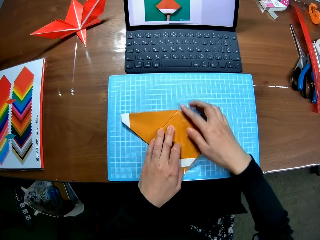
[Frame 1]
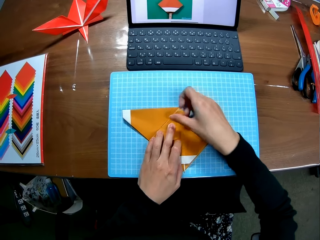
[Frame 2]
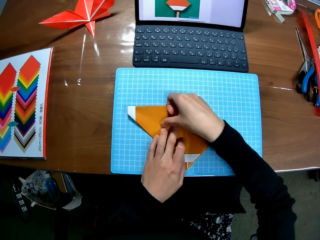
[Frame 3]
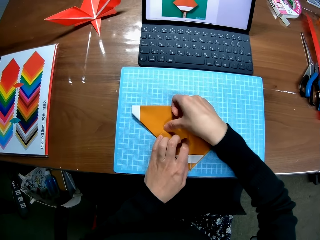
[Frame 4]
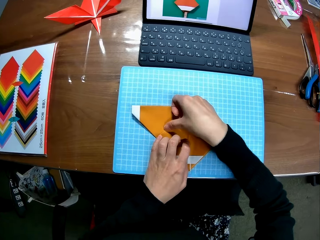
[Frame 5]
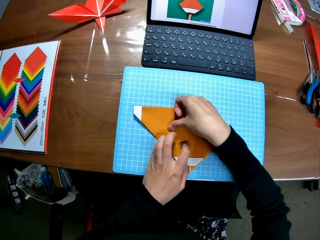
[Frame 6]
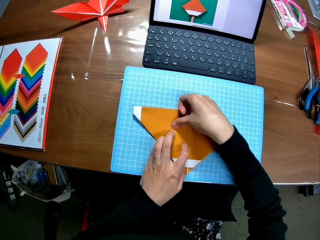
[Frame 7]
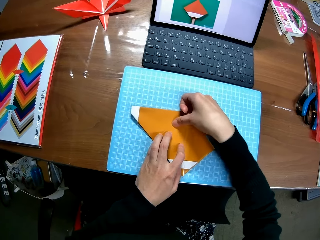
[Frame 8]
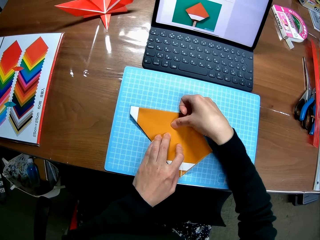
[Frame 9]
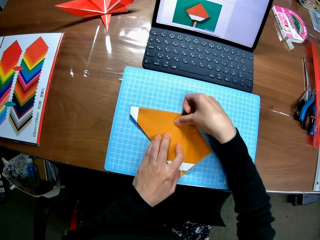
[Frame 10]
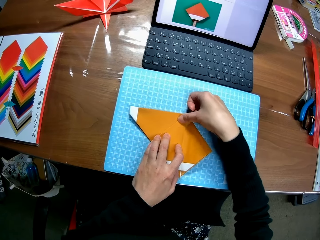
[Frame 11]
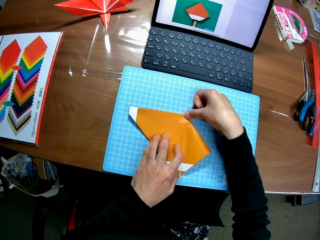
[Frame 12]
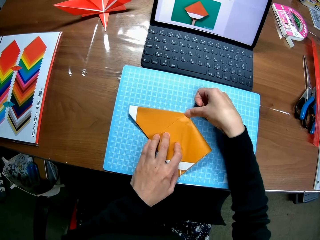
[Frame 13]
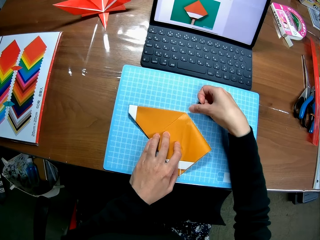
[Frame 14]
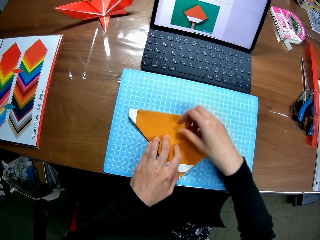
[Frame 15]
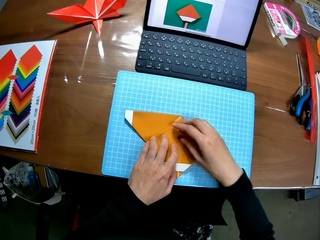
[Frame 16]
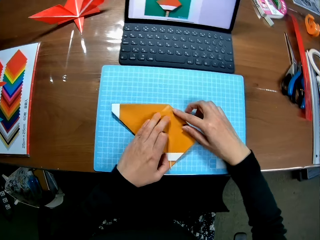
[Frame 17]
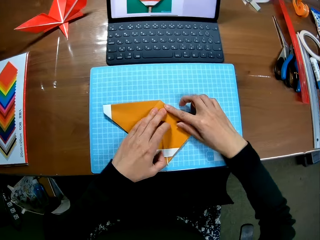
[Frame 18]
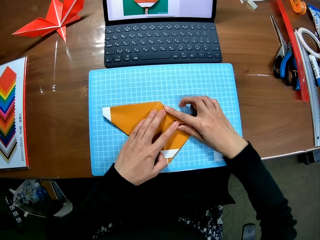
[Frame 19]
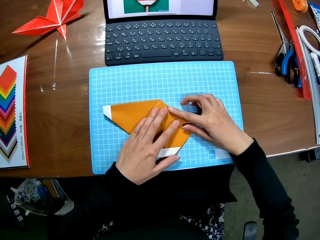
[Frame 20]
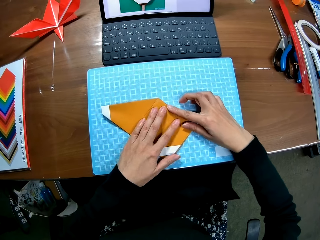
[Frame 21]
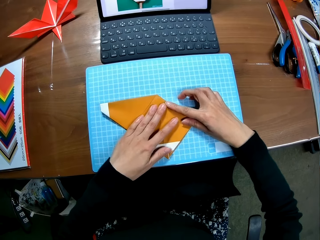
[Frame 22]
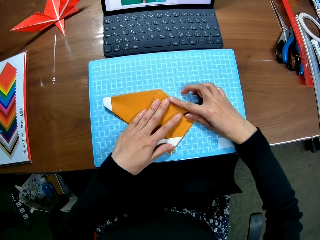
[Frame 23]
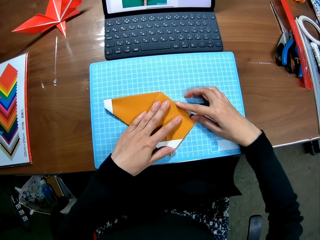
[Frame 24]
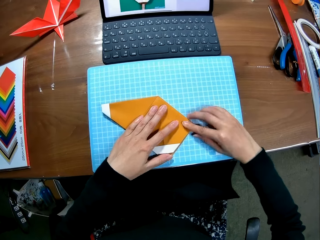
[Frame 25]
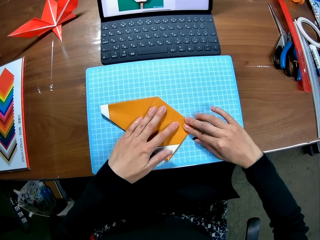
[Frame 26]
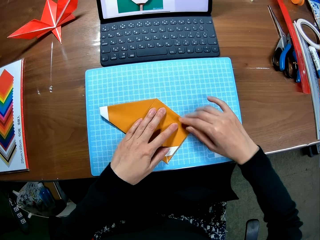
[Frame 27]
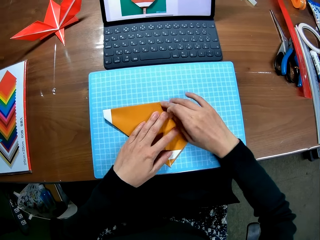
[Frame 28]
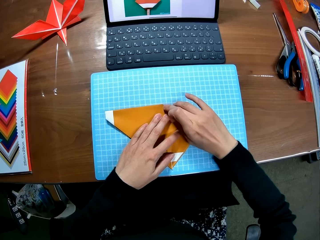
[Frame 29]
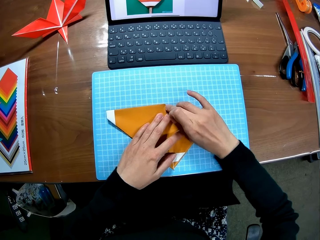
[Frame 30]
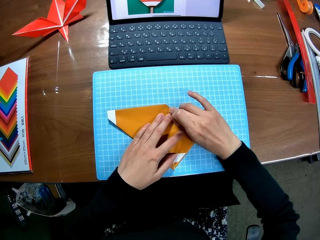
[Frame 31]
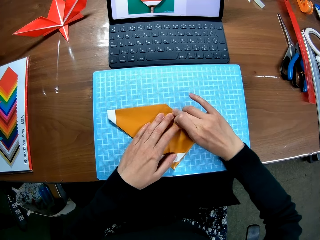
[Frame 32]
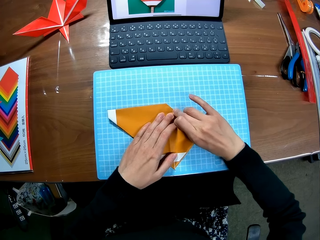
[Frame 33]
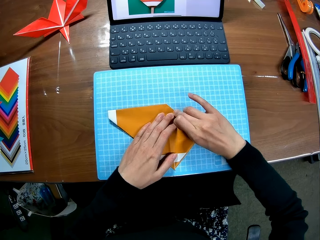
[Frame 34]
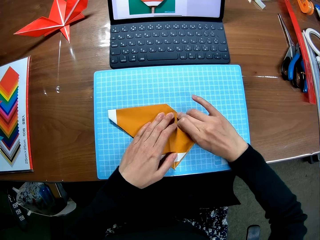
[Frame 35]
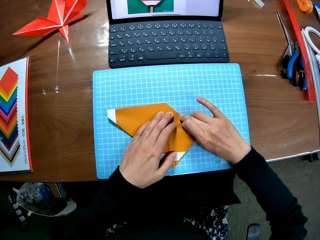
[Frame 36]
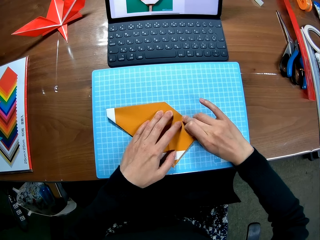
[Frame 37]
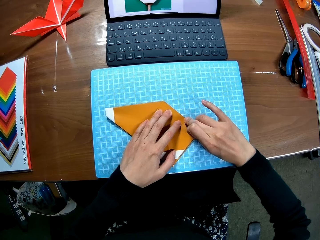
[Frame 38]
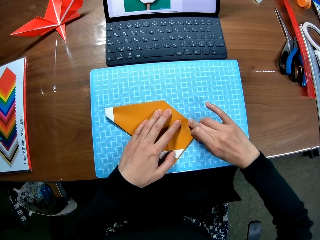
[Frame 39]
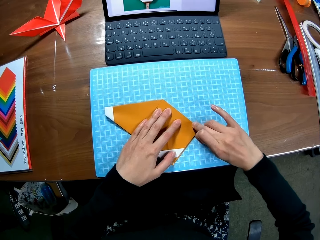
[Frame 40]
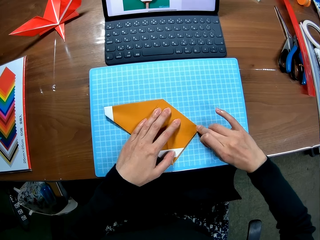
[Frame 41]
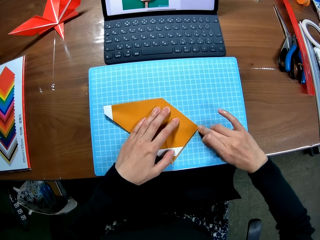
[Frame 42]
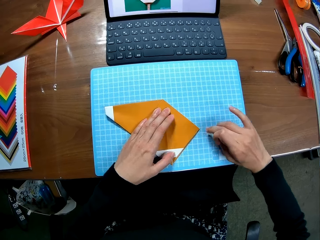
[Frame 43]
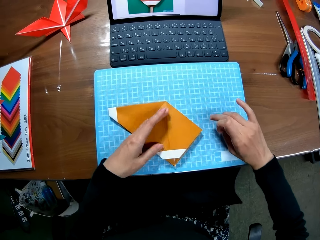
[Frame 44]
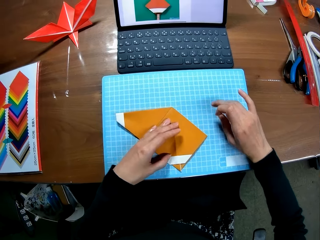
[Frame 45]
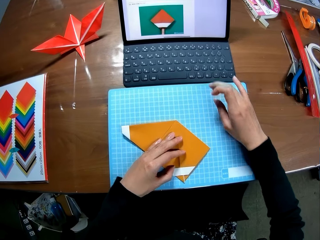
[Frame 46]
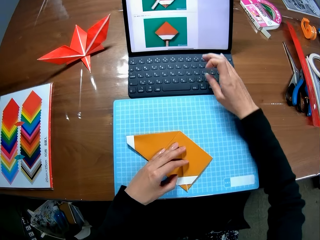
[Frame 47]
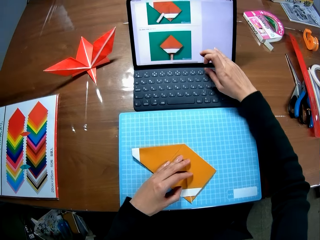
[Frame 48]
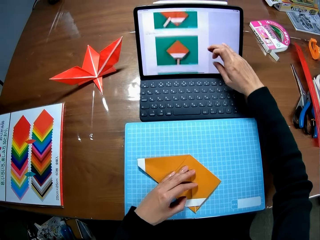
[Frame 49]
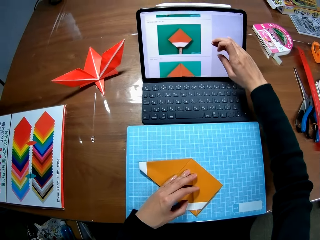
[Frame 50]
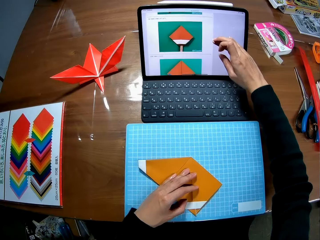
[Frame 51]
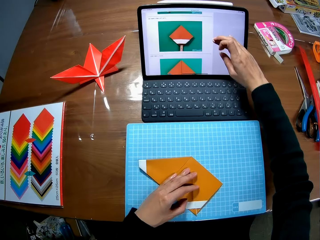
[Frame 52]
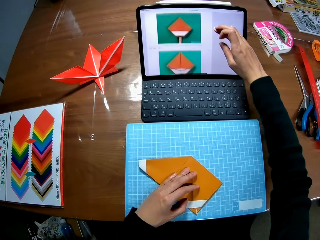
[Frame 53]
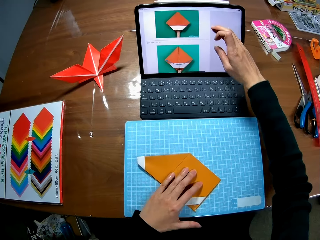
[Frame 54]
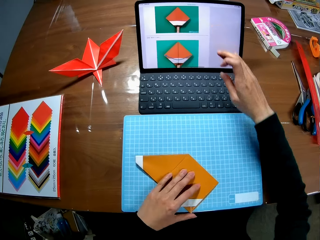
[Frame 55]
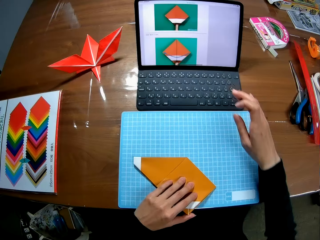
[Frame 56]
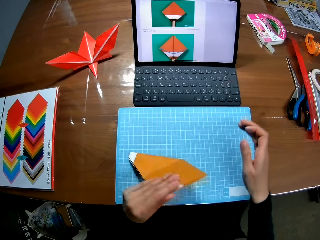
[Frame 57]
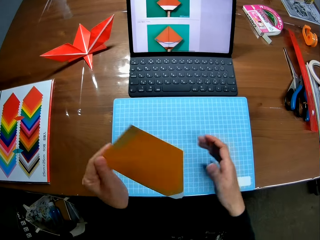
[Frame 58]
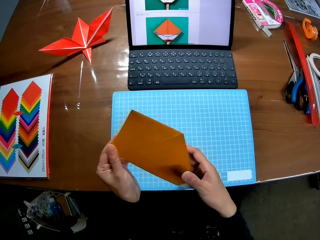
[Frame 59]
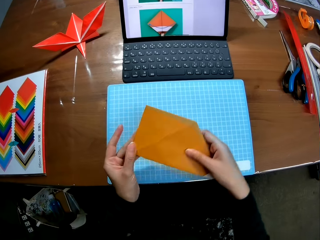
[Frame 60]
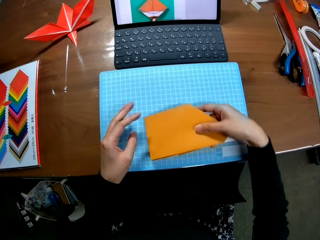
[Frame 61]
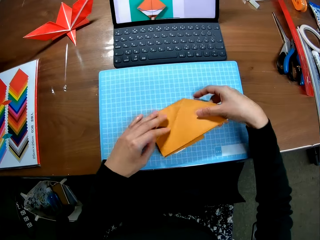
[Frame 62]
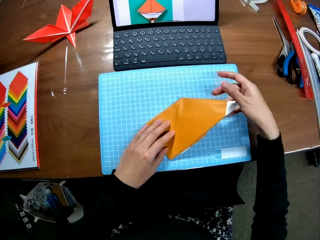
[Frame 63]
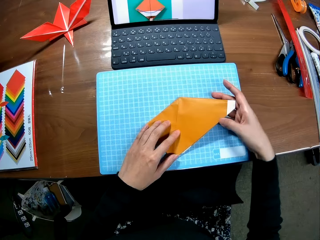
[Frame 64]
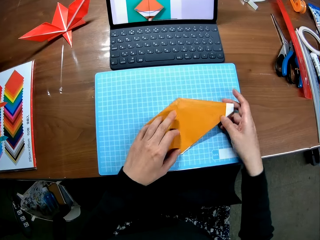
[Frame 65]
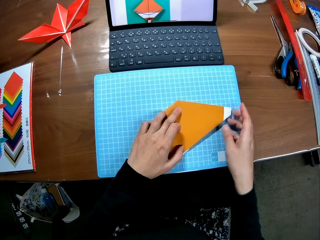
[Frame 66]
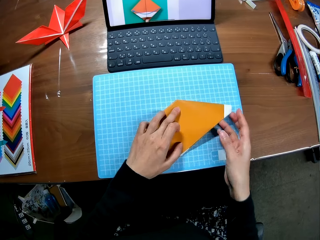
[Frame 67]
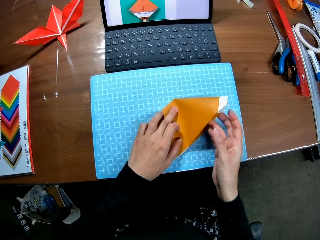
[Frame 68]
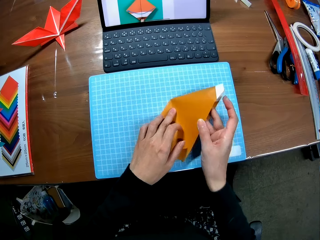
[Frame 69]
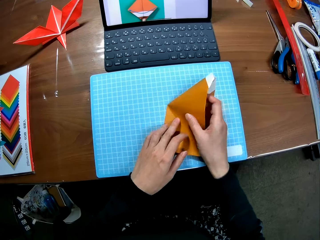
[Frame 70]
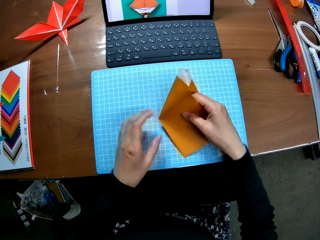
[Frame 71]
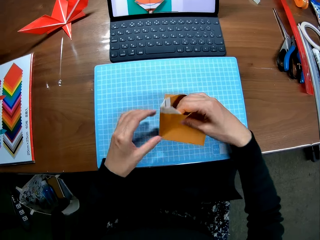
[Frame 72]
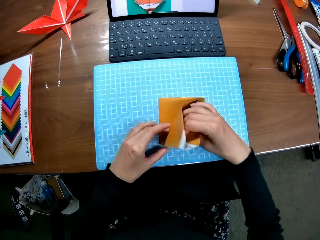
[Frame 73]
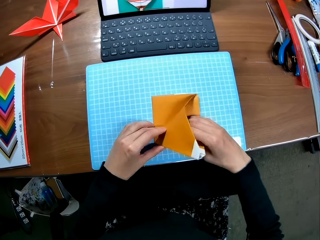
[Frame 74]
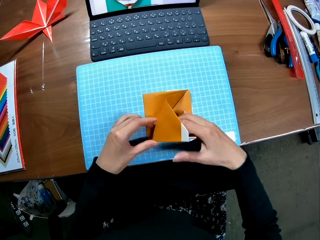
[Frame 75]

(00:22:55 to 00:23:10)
The camera wearer tightens the paper. They scroll the pictures in the laptop on the table. They turn the paper craft. They place the paper craft on the sheet. They fold the paper.

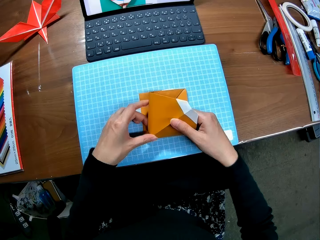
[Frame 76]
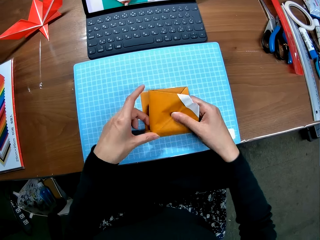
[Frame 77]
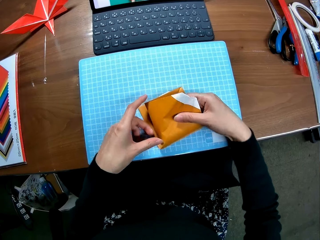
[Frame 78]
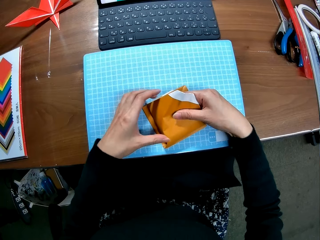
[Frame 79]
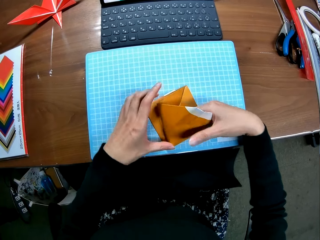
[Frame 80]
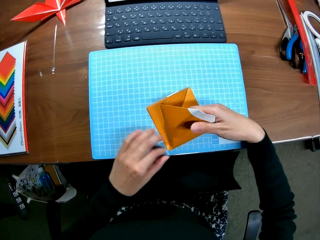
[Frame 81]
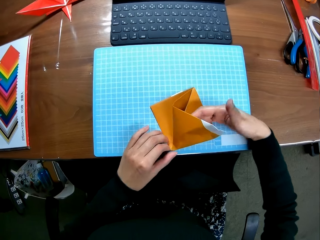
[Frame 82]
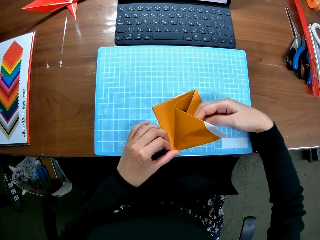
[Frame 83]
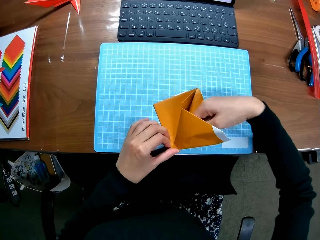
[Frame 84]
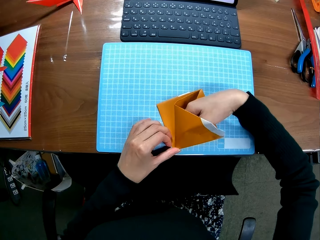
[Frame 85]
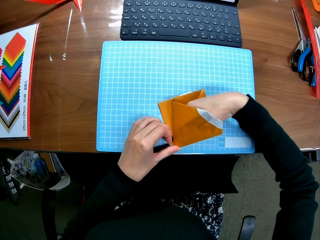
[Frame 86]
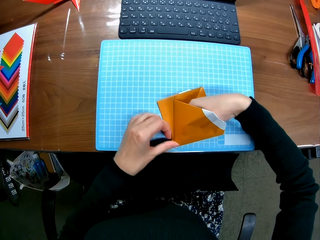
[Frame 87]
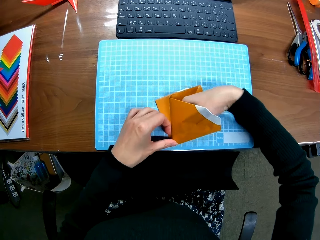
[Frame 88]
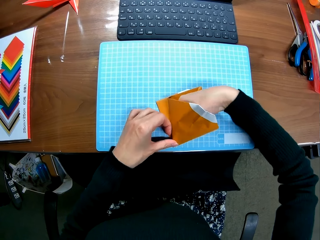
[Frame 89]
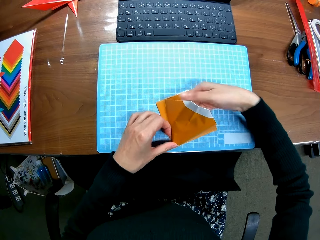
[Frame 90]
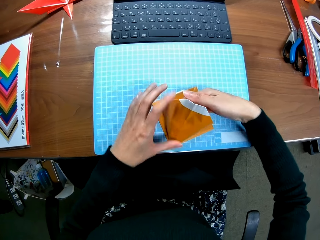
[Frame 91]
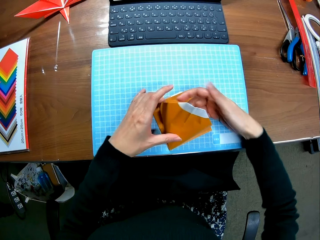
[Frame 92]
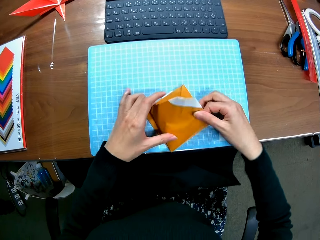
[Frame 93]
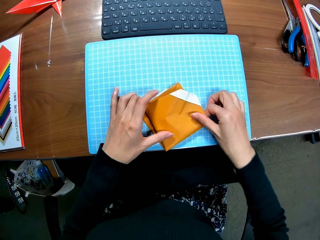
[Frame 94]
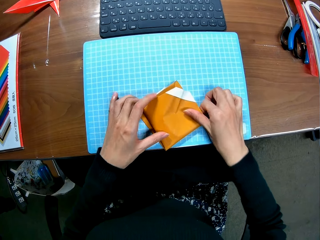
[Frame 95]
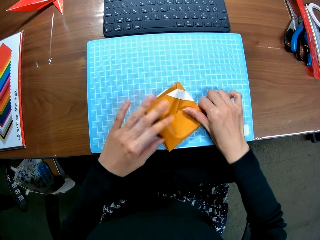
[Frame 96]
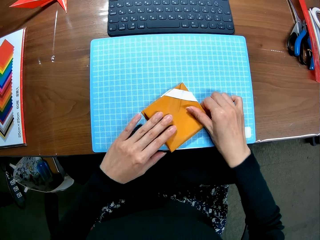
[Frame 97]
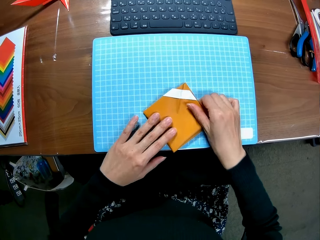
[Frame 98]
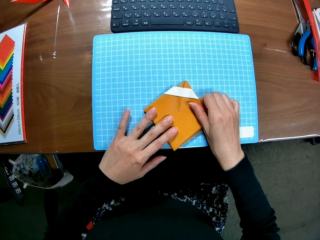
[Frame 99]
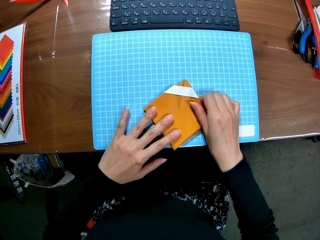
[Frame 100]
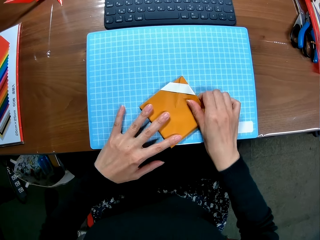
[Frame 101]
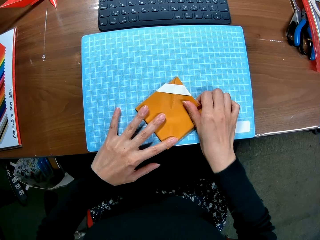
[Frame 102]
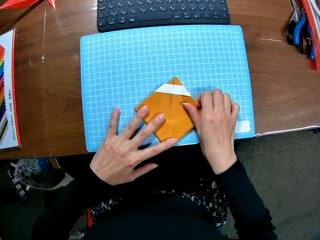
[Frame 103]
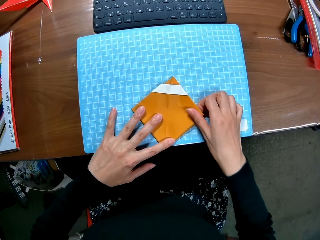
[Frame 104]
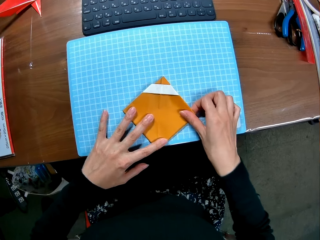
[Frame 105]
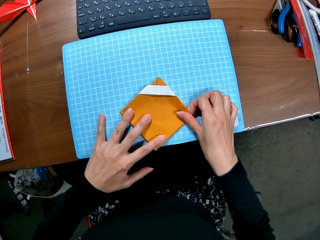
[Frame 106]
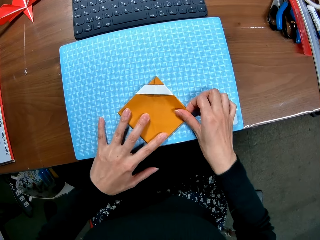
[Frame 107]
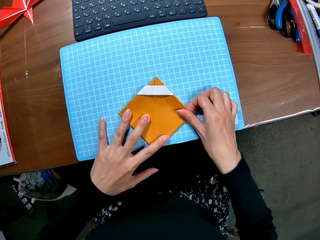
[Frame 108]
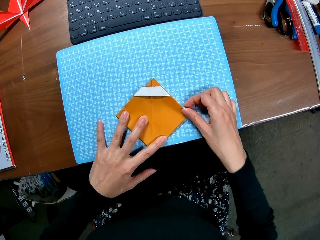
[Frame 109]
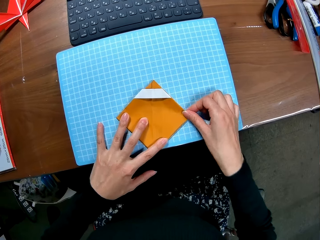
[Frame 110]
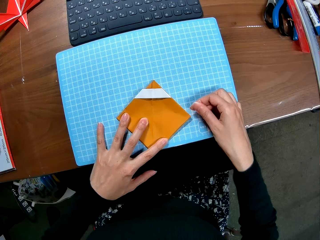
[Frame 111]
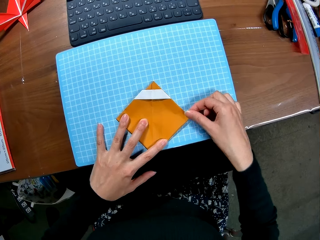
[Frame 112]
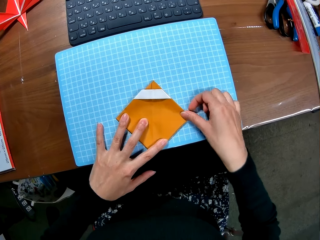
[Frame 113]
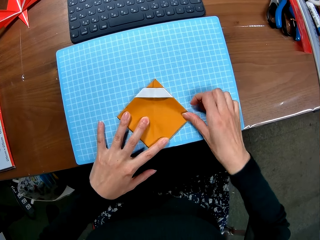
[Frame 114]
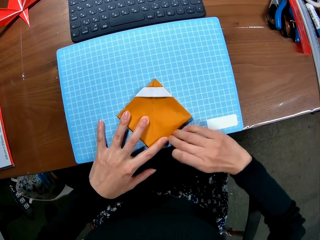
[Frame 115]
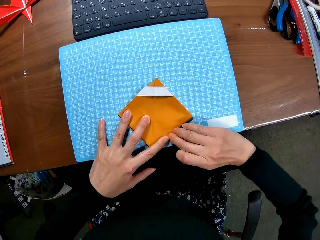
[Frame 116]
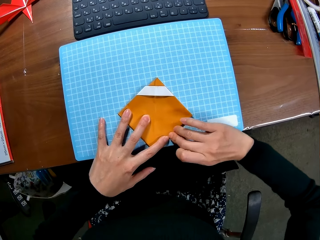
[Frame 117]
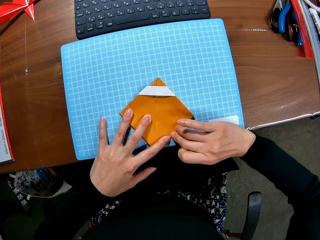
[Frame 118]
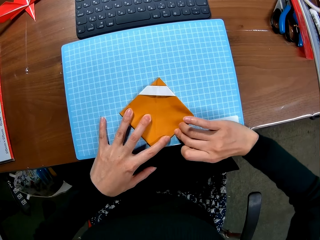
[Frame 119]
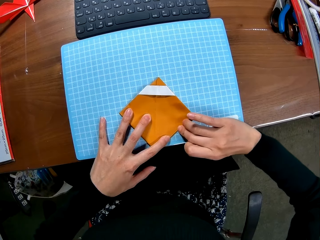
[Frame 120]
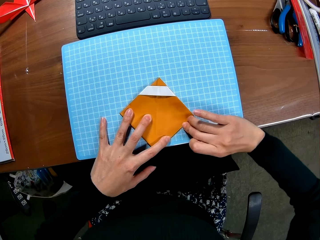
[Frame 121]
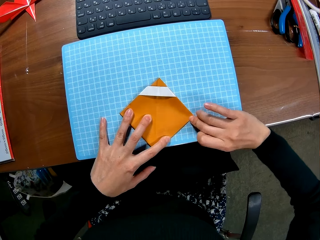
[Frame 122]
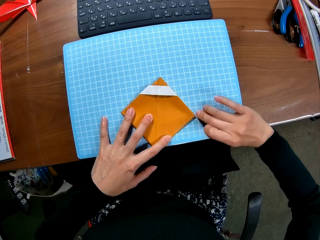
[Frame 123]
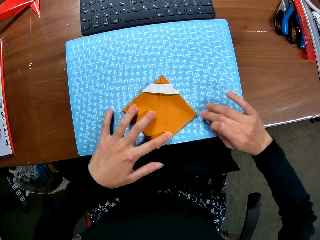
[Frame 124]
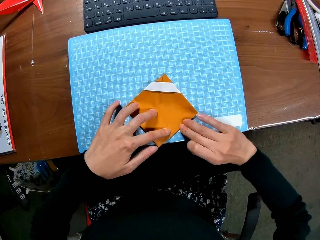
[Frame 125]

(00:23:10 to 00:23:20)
The camera wearer adjusts the paper craft on the sheet. They tighten the paper.
